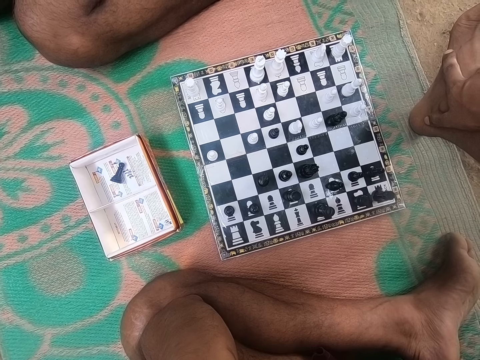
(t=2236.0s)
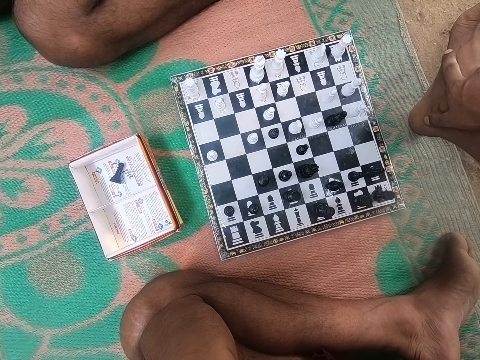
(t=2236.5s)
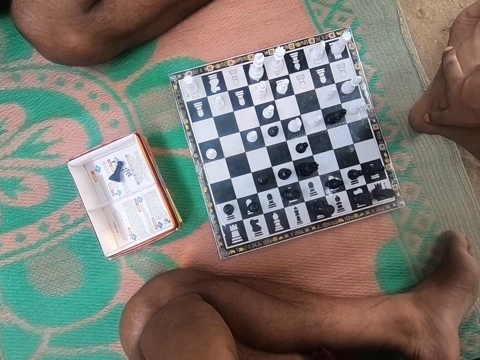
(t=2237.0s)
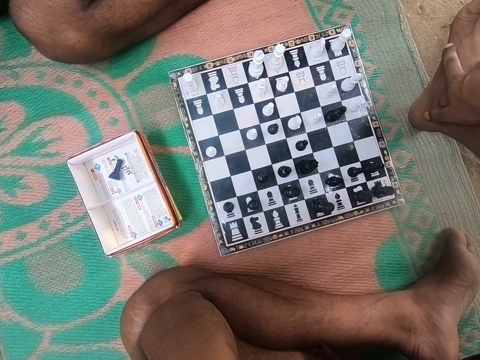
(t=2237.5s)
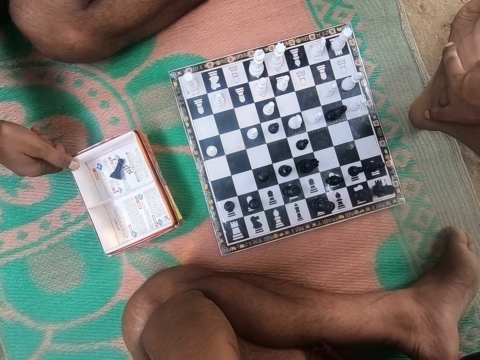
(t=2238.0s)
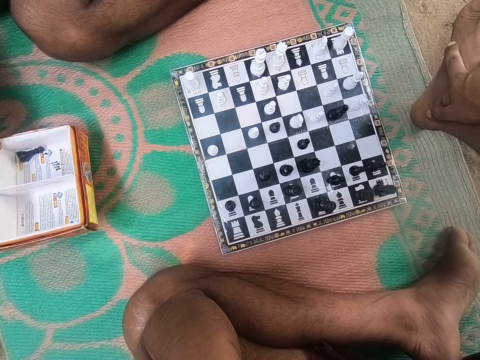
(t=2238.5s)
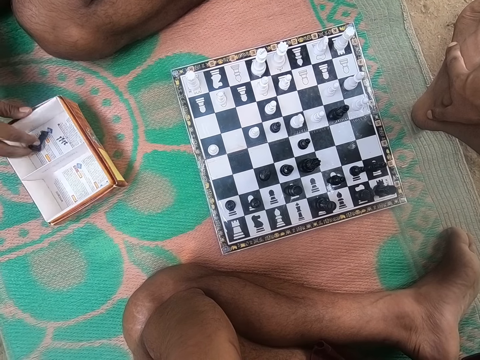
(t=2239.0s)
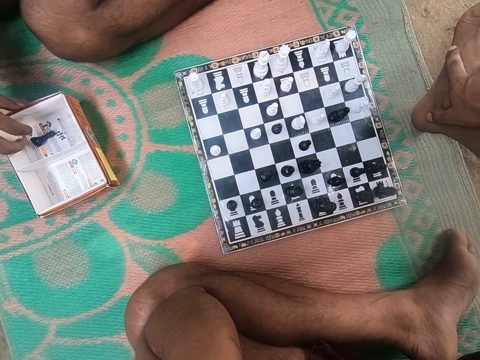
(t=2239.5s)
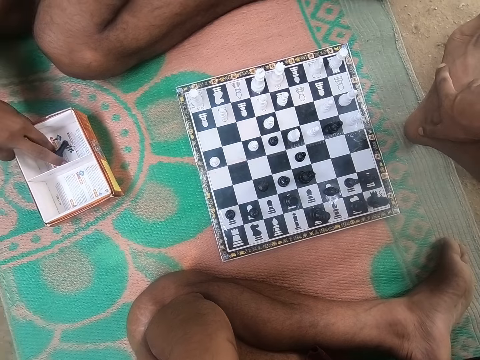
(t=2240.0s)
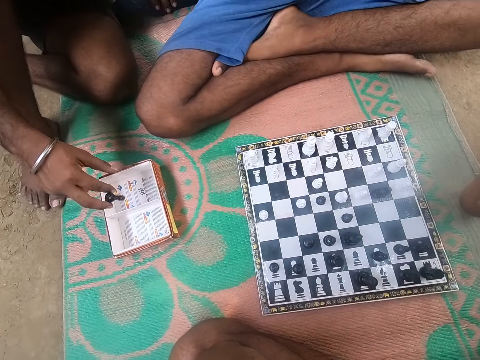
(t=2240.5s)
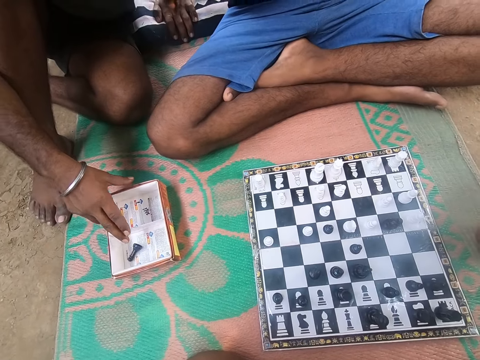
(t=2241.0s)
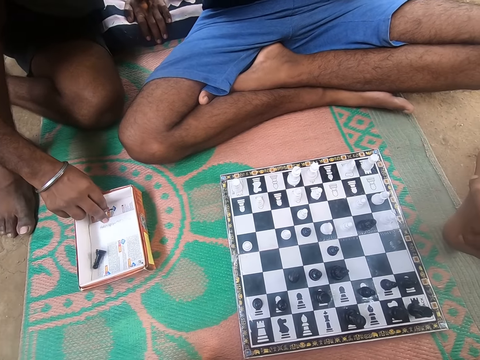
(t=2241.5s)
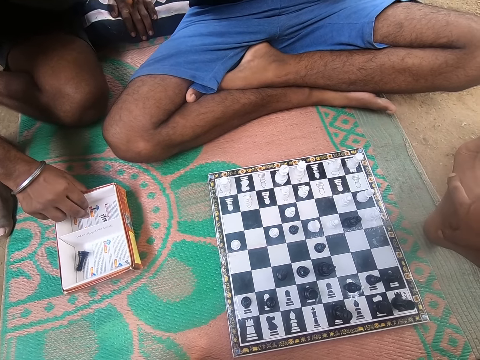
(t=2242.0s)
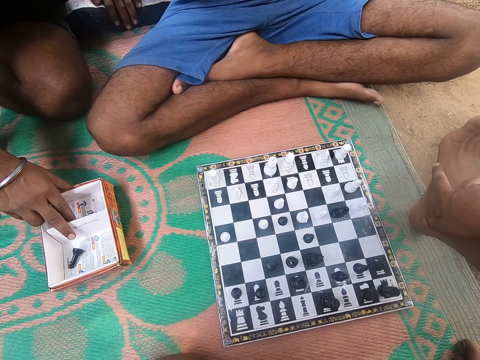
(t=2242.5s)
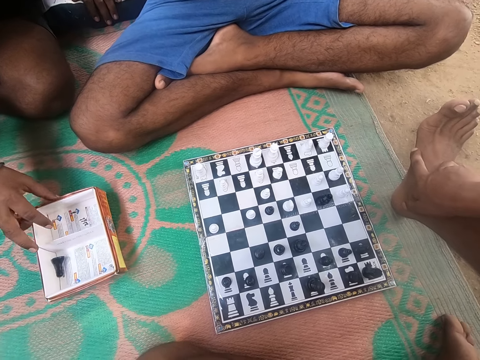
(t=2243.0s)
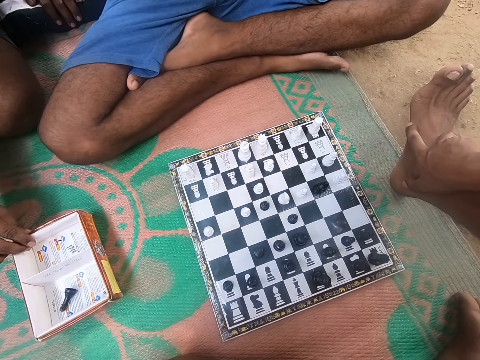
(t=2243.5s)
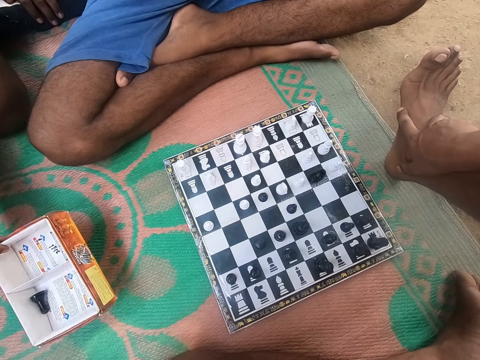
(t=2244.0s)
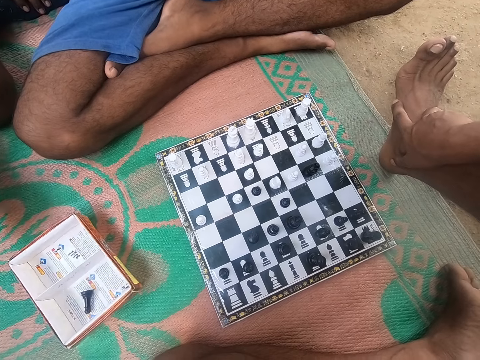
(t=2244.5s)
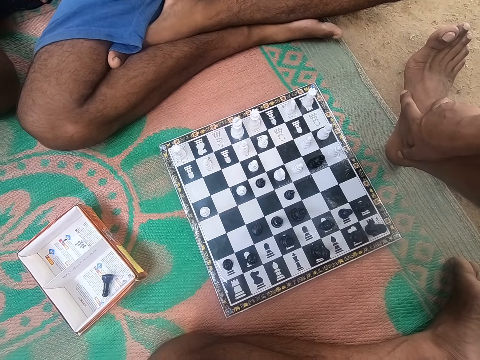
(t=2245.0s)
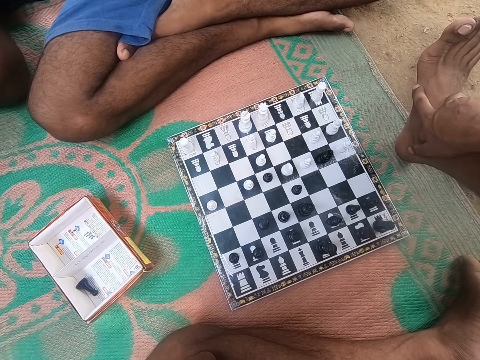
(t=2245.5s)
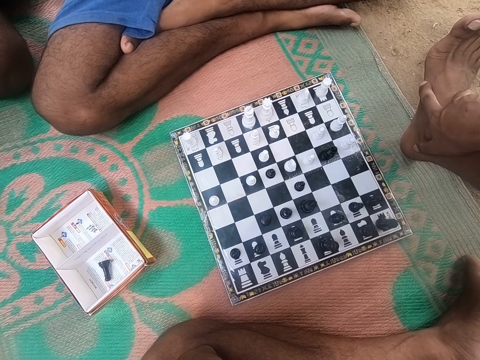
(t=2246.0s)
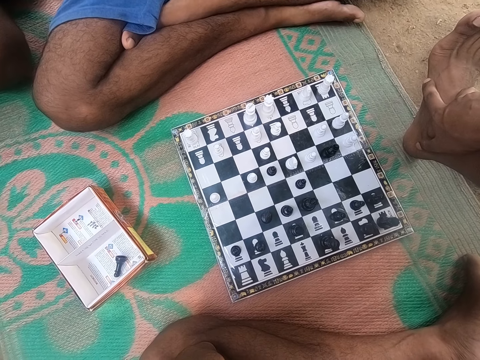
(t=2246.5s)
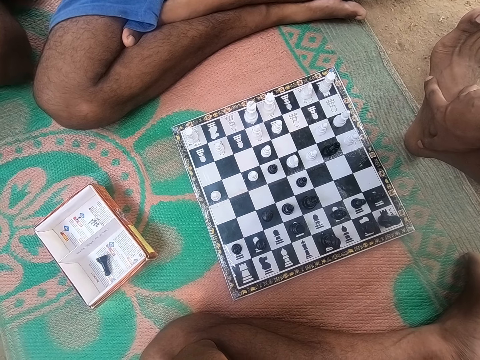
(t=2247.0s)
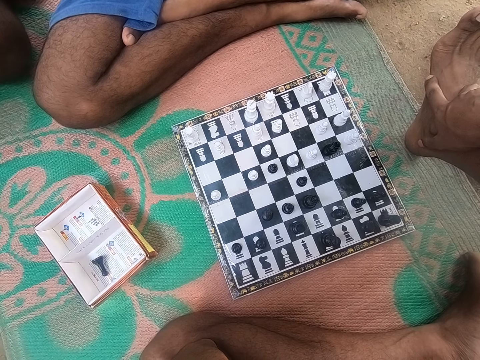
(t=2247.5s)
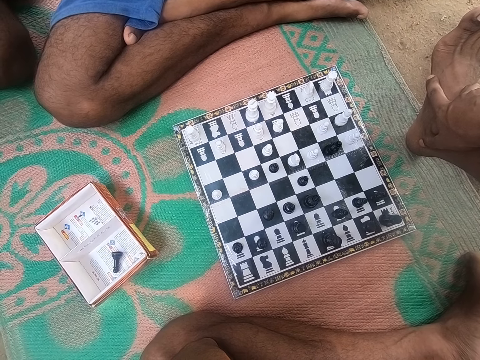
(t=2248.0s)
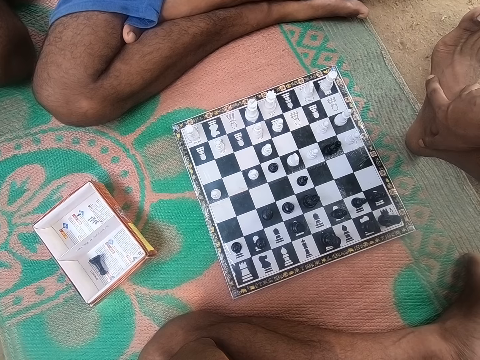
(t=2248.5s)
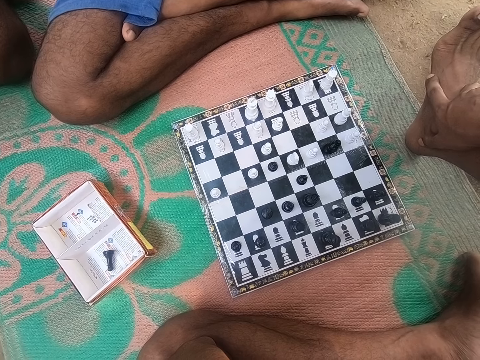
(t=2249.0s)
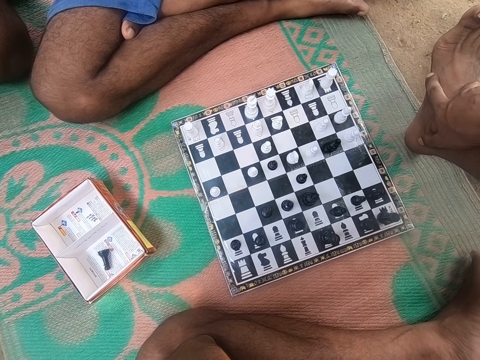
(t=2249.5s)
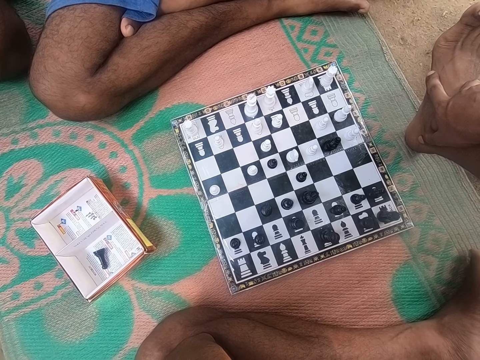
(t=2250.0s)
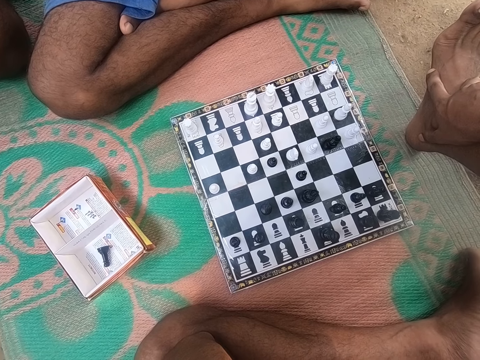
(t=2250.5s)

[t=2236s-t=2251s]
A man pulls a box. The camera wearer looks around the chess board. Another man talks. The camera wearer touches the box. The first man moves a piece in the box. The other man looks around the chess board. The camera wearer looks around the chess board. The first man moves the box. The other man looks around the chess board. The camera wearer looks around the chess board.

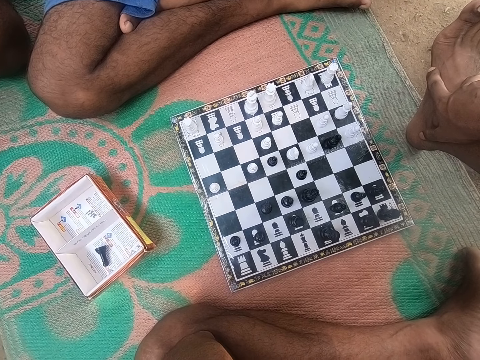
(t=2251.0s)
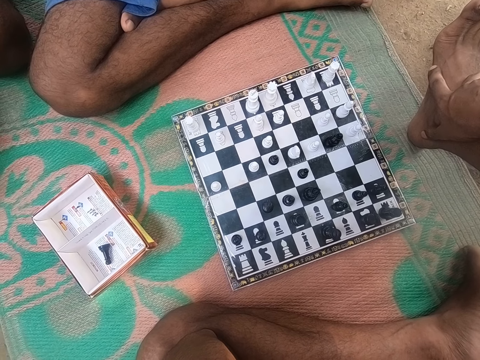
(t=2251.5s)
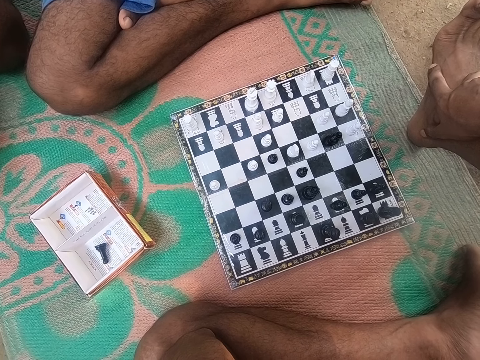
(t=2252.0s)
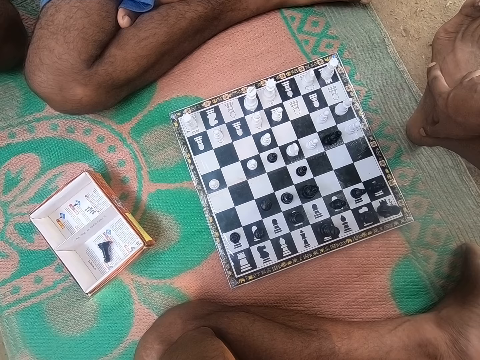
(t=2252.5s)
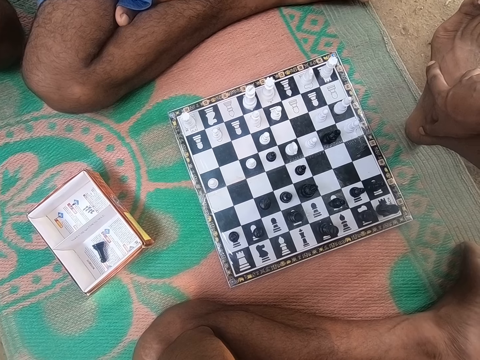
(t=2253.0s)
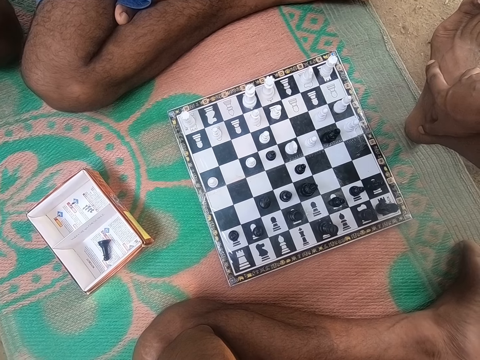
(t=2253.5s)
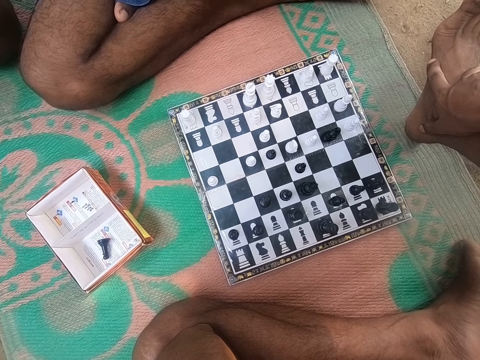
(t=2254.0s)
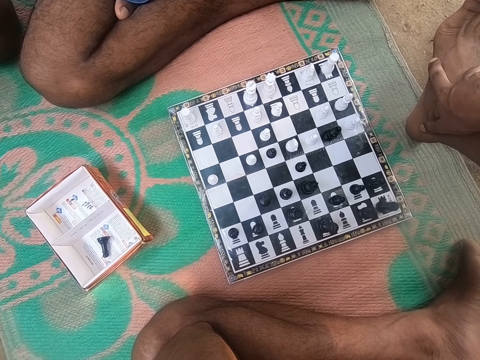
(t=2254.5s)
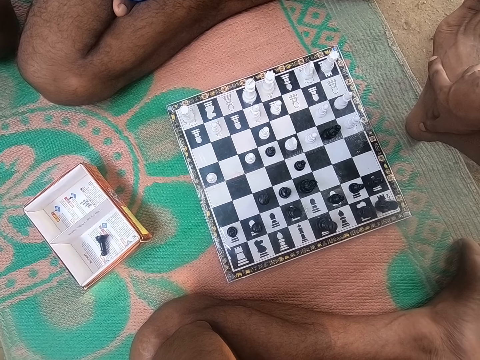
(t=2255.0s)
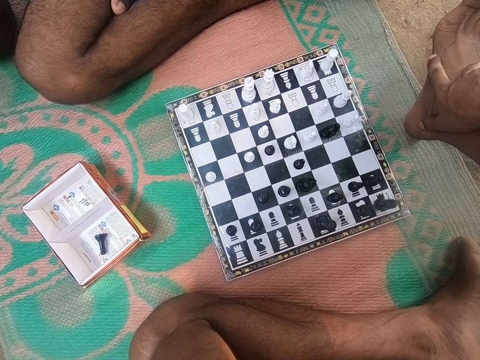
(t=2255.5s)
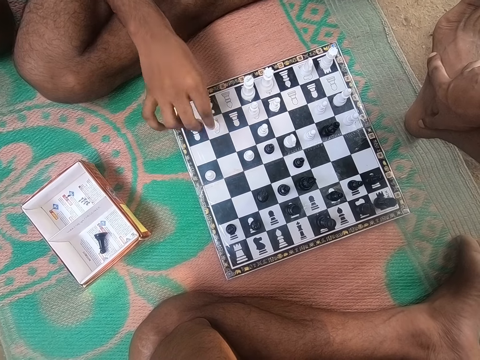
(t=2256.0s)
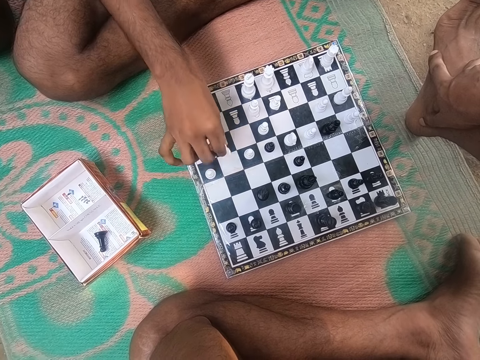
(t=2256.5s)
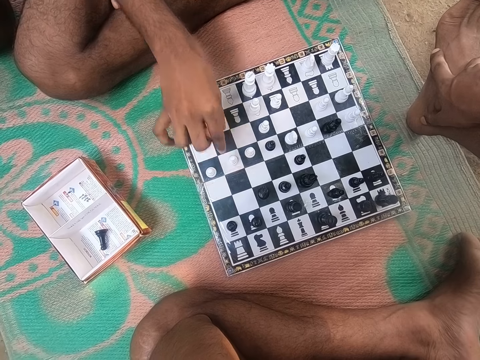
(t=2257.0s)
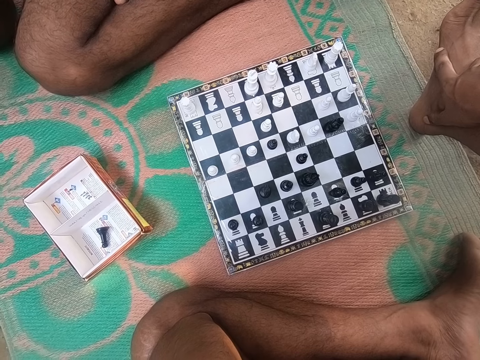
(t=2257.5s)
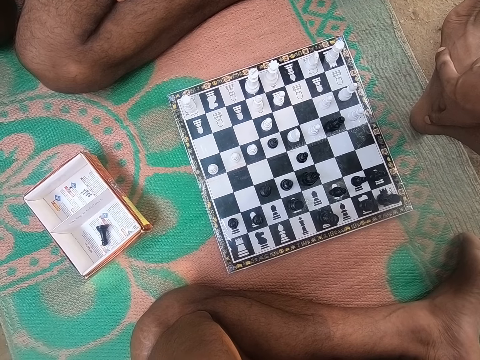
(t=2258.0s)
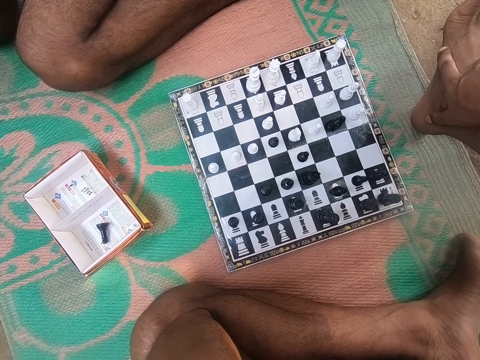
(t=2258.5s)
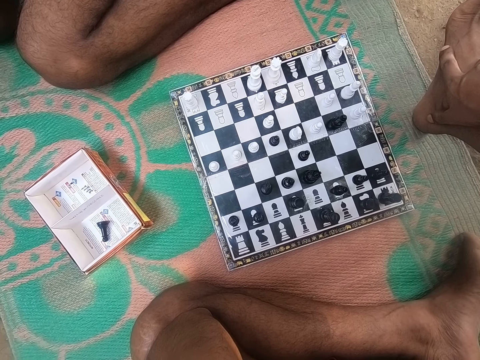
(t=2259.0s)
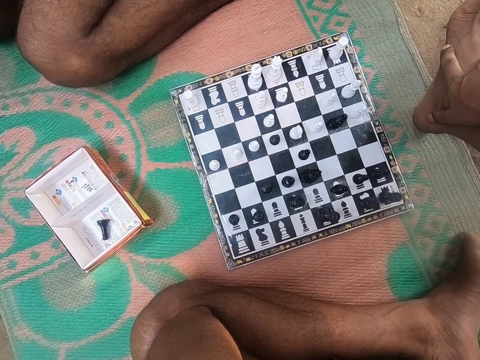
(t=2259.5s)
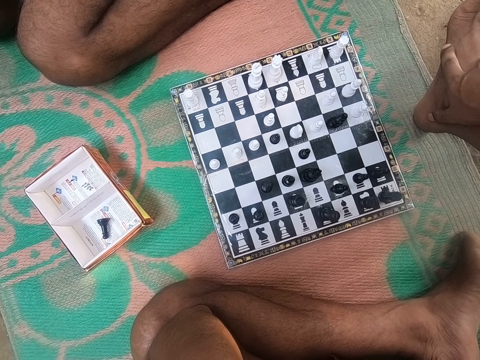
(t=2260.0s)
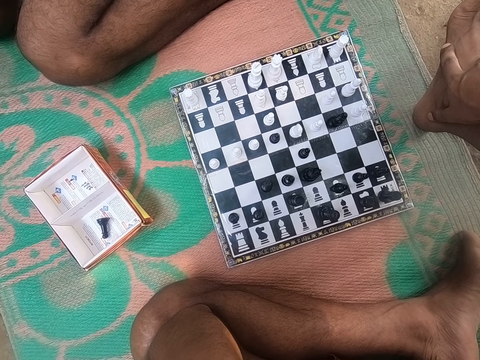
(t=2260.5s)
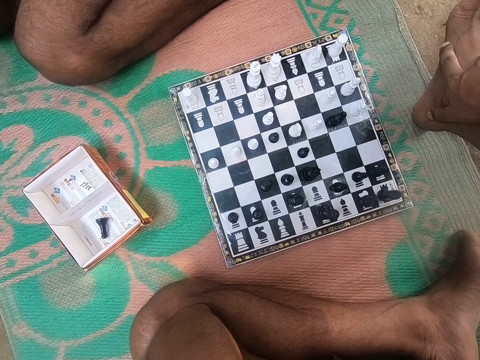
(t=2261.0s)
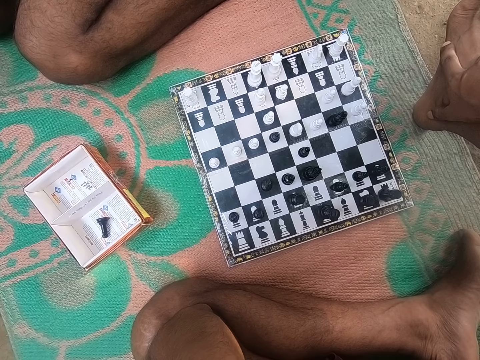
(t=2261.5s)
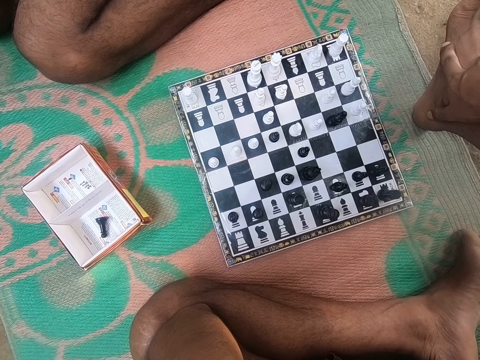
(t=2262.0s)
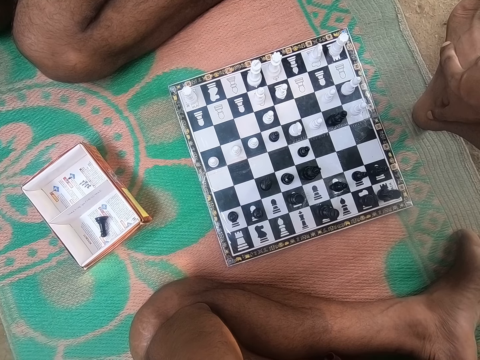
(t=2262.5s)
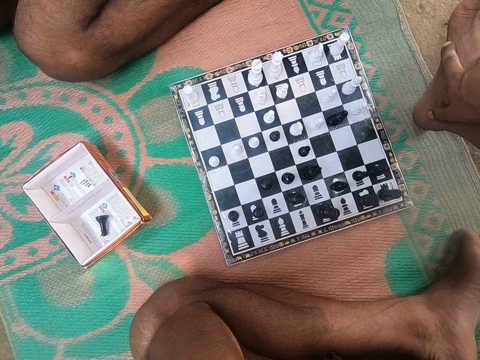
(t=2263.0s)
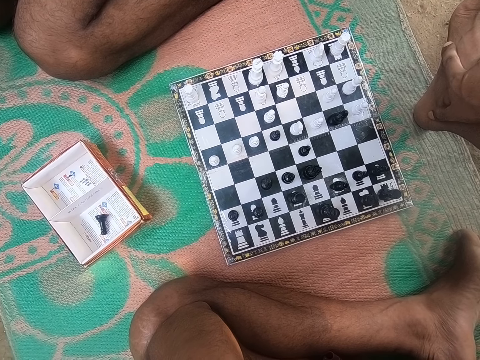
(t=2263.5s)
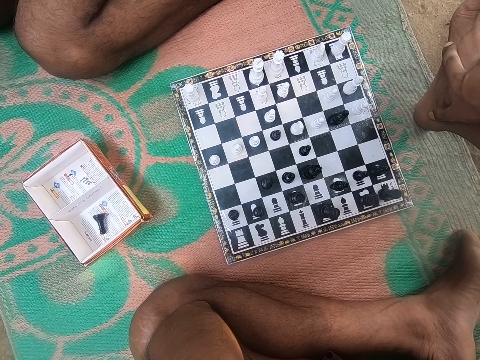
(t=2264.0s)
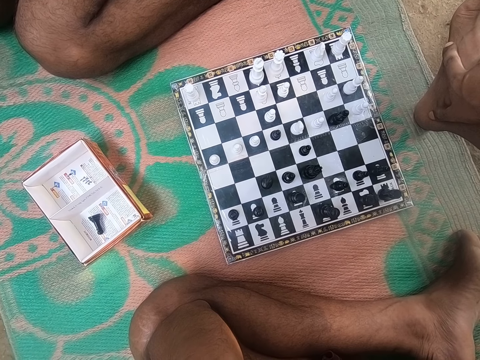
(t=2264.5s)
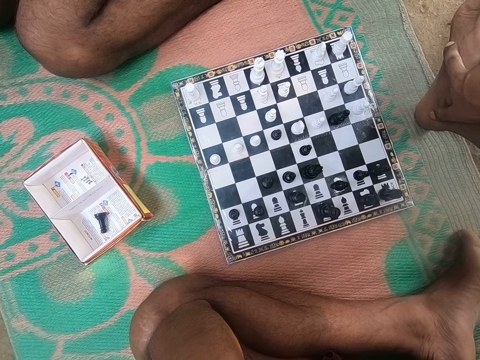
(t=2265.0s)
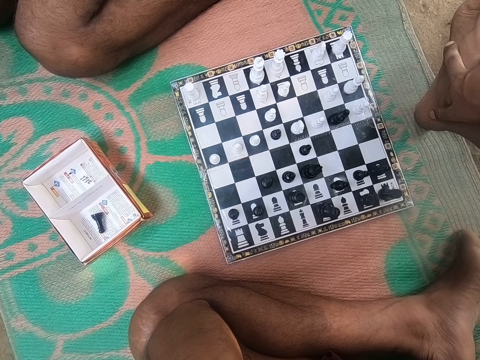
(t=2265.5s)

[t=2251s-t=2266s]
A man plays the chess game. The camera wearer looks around the chess board.
